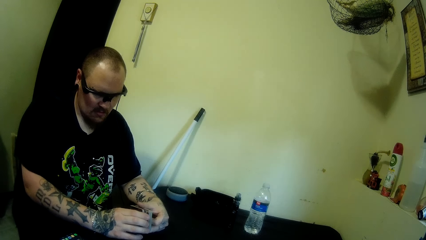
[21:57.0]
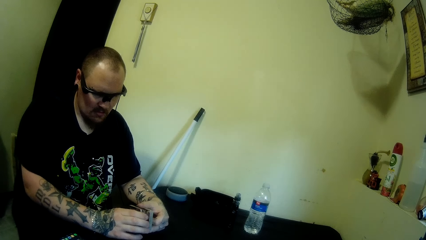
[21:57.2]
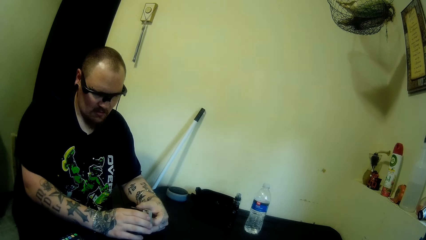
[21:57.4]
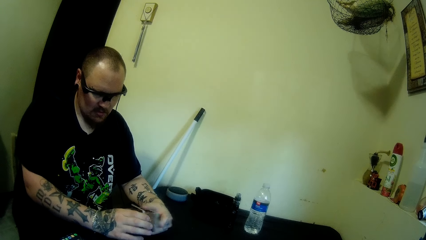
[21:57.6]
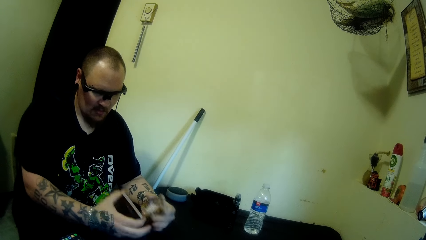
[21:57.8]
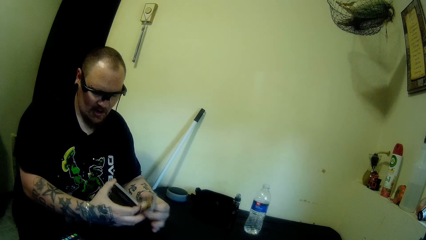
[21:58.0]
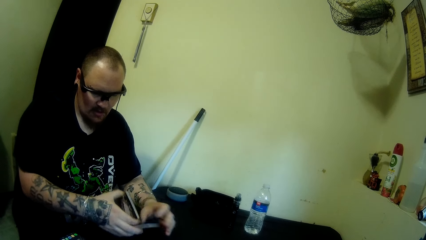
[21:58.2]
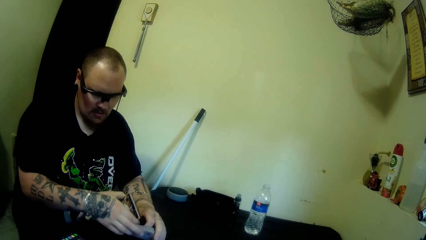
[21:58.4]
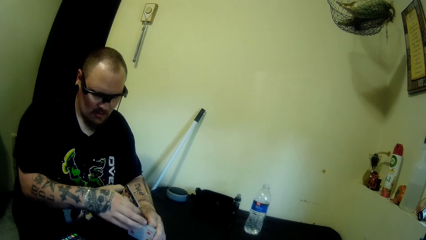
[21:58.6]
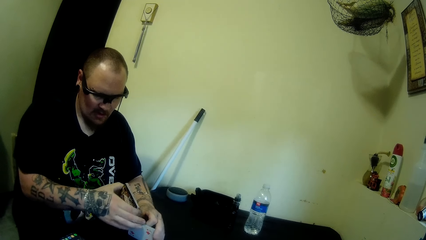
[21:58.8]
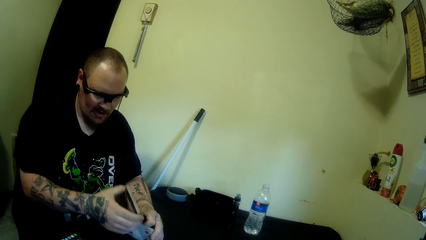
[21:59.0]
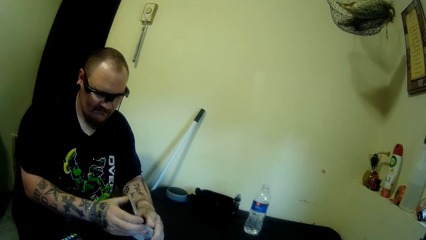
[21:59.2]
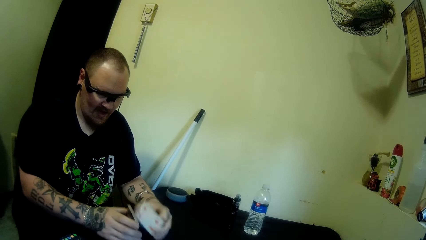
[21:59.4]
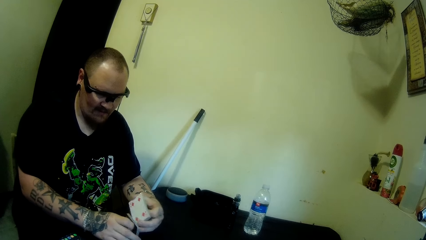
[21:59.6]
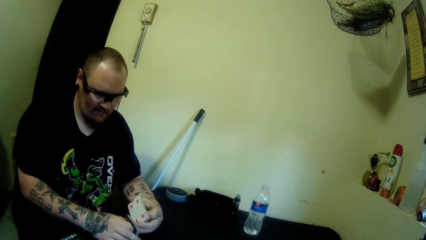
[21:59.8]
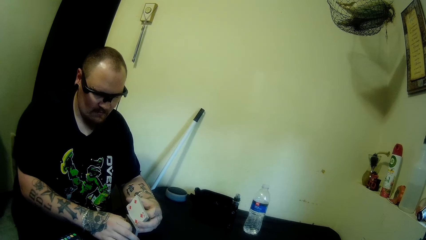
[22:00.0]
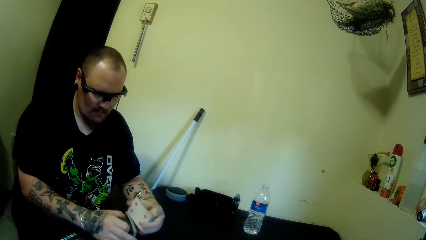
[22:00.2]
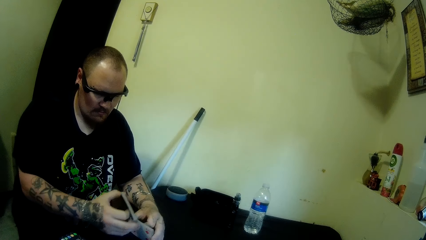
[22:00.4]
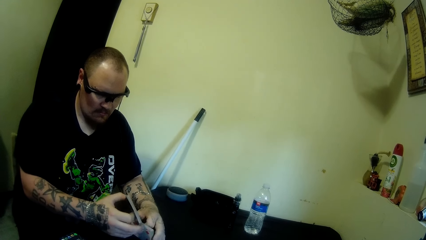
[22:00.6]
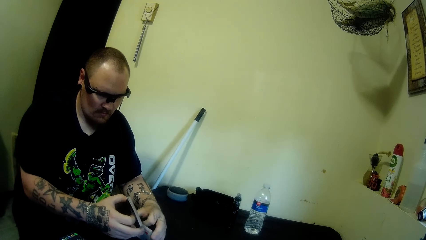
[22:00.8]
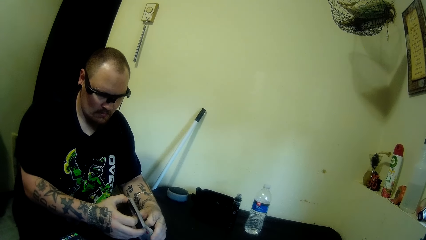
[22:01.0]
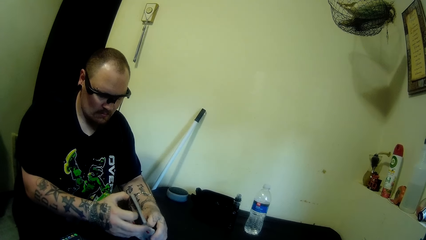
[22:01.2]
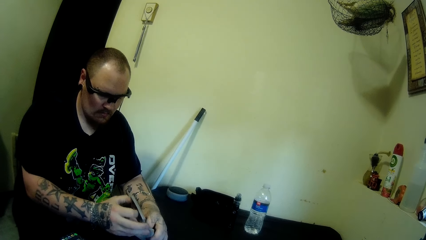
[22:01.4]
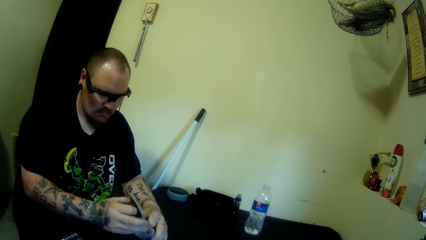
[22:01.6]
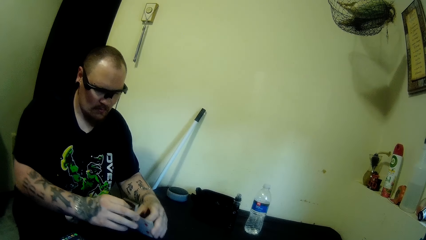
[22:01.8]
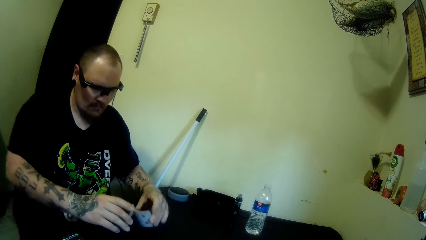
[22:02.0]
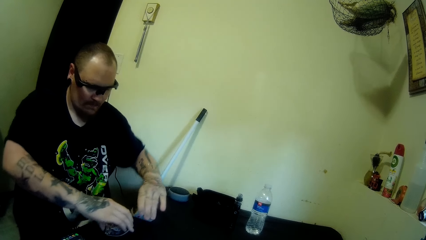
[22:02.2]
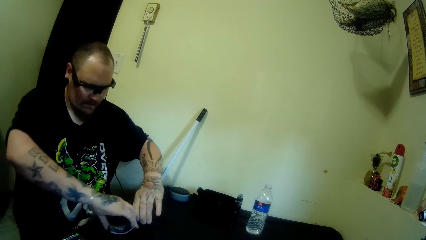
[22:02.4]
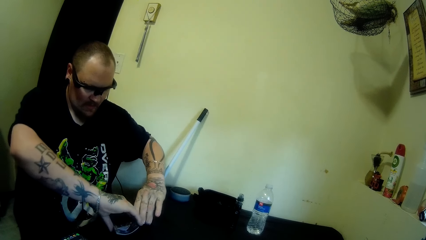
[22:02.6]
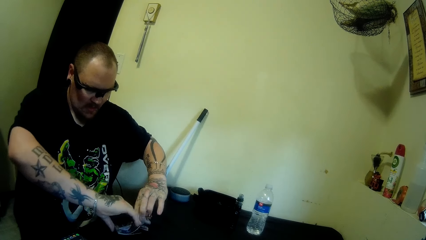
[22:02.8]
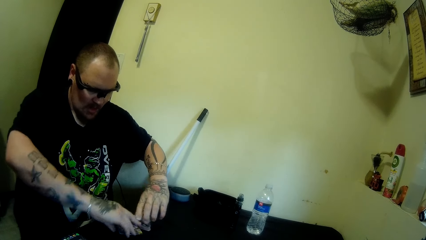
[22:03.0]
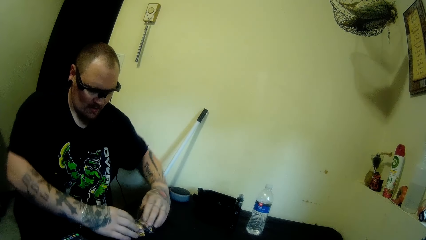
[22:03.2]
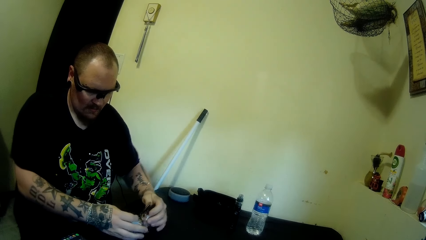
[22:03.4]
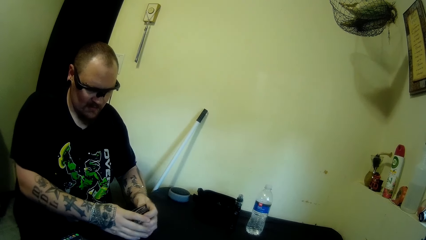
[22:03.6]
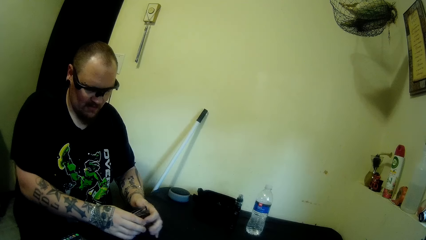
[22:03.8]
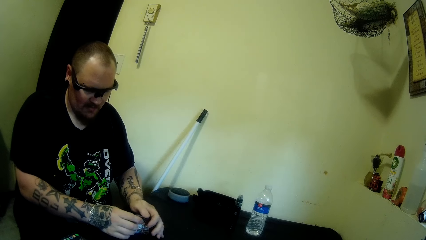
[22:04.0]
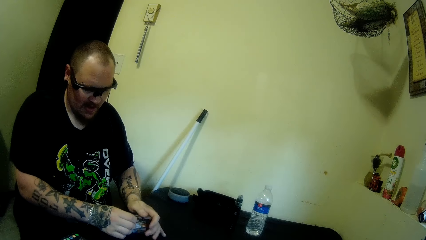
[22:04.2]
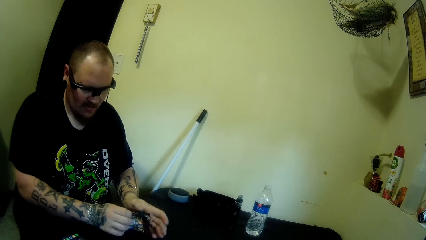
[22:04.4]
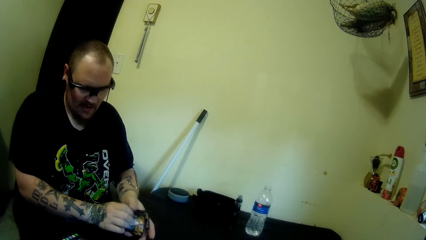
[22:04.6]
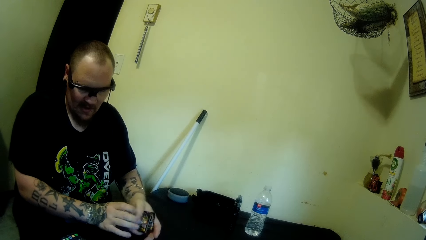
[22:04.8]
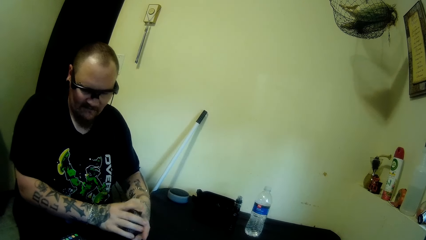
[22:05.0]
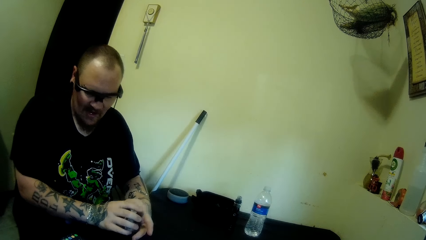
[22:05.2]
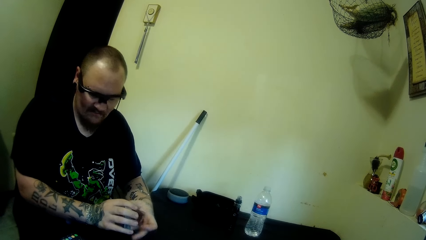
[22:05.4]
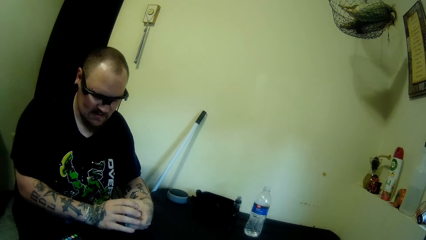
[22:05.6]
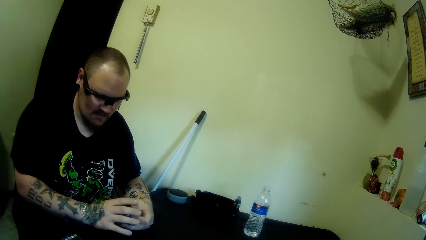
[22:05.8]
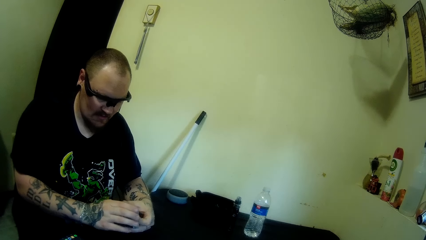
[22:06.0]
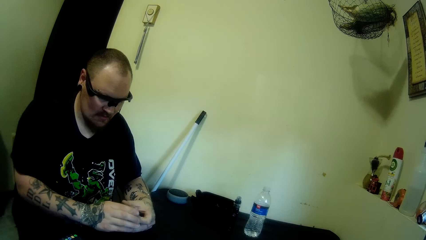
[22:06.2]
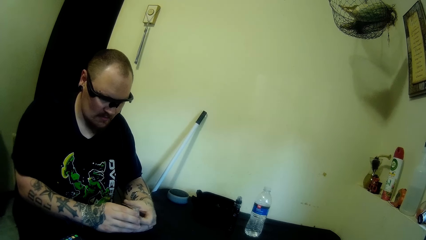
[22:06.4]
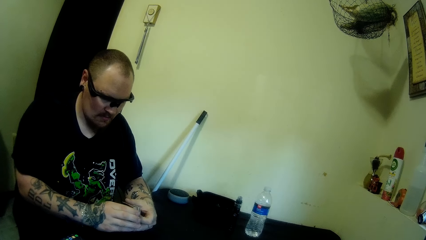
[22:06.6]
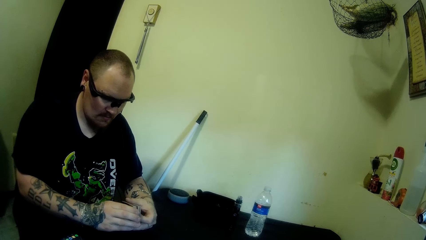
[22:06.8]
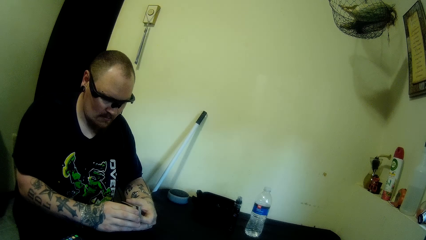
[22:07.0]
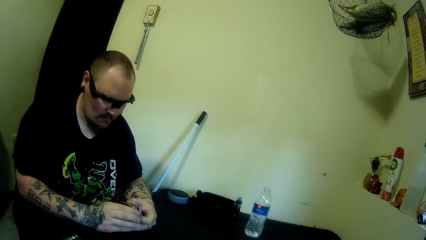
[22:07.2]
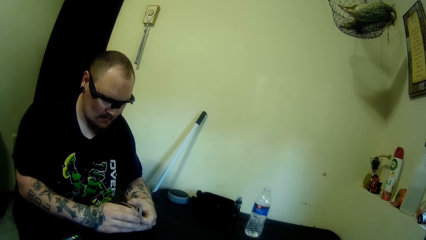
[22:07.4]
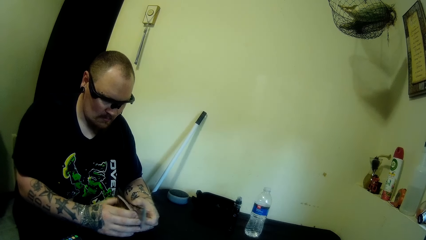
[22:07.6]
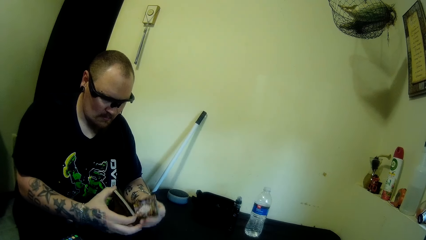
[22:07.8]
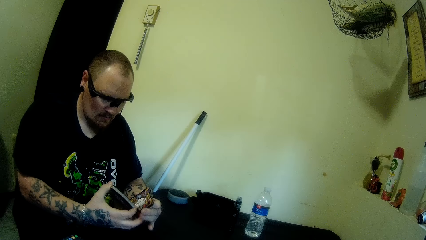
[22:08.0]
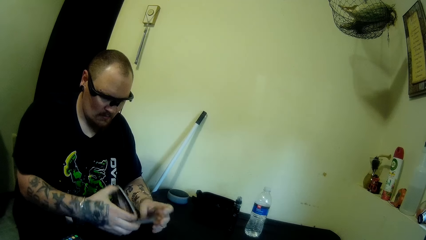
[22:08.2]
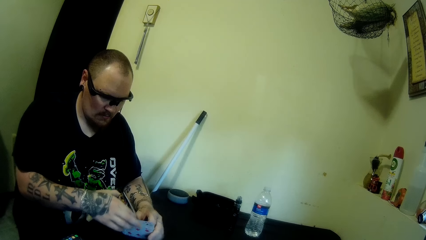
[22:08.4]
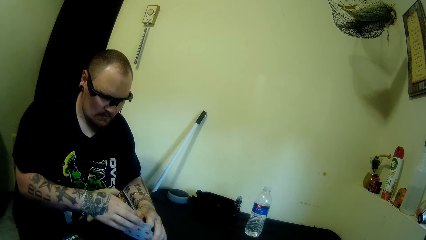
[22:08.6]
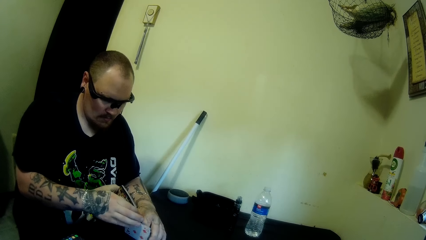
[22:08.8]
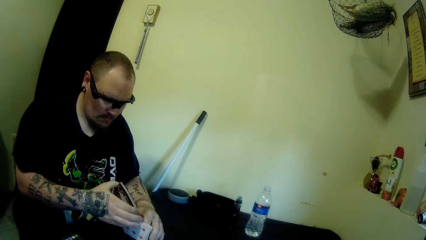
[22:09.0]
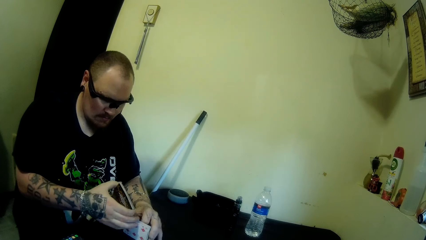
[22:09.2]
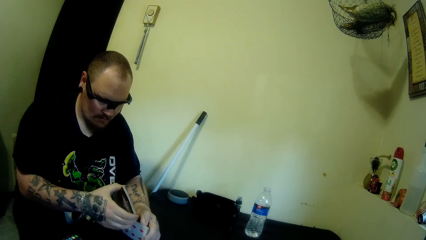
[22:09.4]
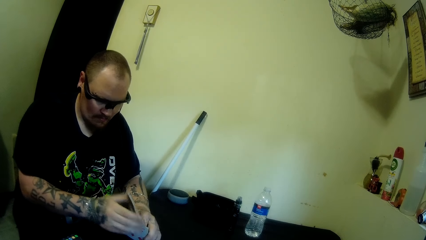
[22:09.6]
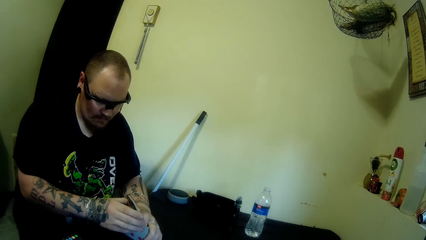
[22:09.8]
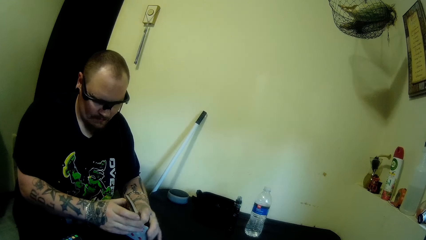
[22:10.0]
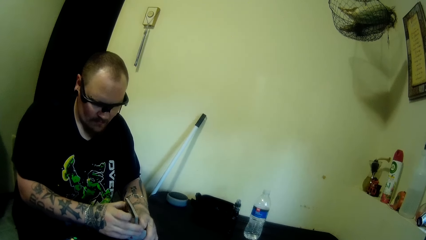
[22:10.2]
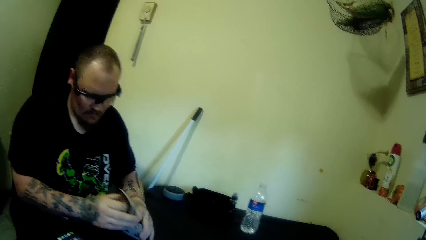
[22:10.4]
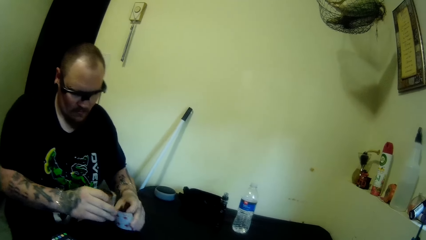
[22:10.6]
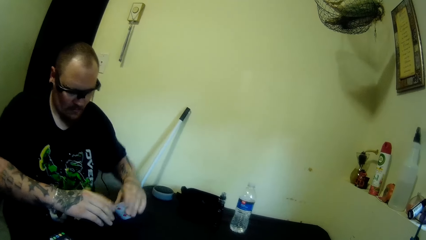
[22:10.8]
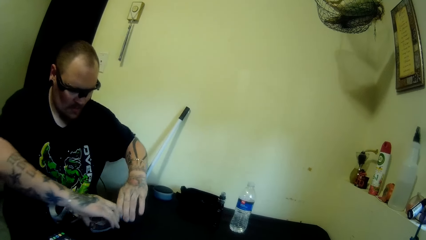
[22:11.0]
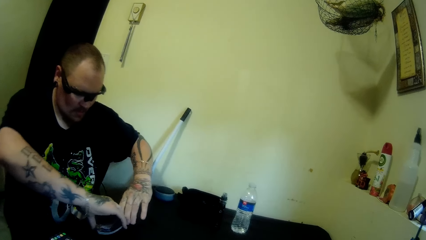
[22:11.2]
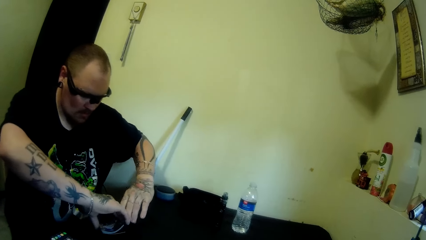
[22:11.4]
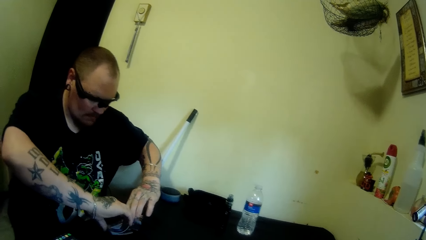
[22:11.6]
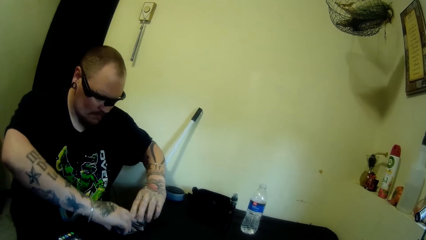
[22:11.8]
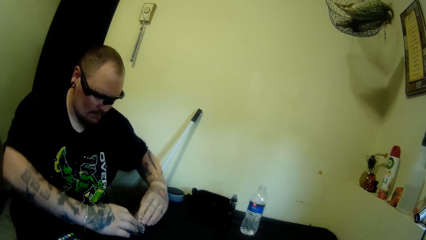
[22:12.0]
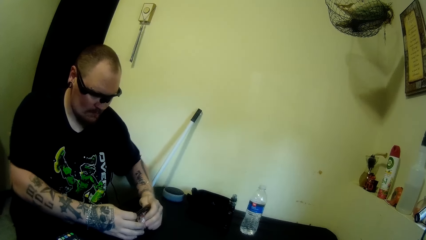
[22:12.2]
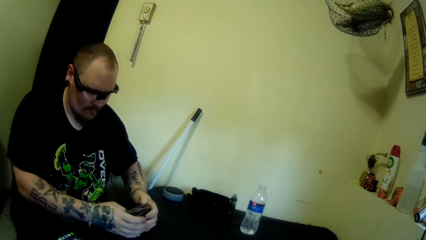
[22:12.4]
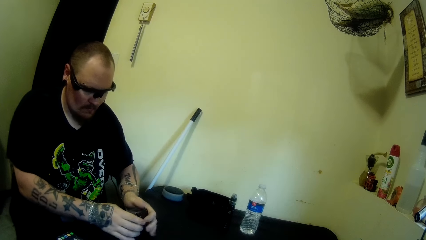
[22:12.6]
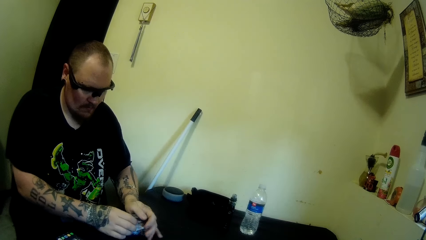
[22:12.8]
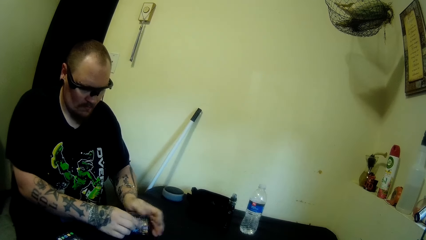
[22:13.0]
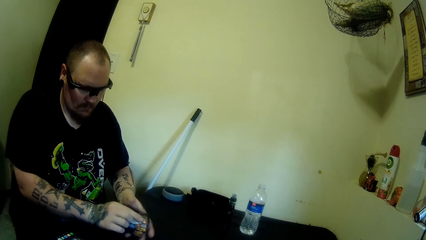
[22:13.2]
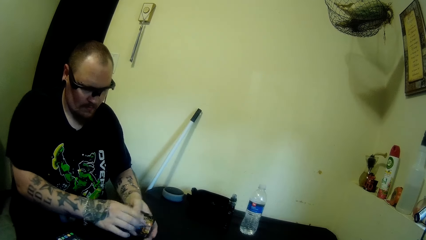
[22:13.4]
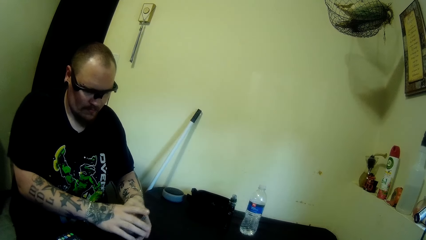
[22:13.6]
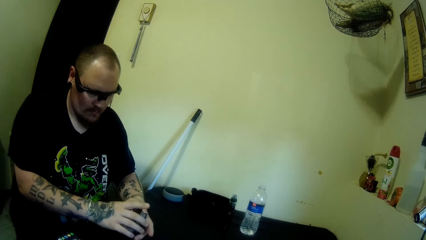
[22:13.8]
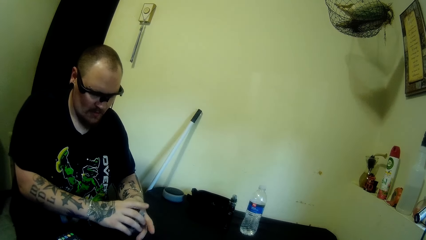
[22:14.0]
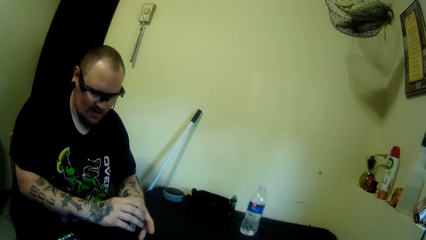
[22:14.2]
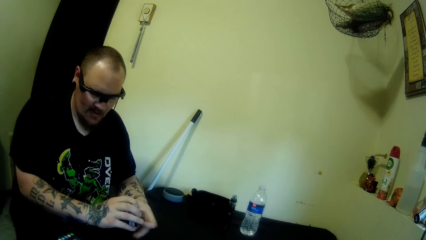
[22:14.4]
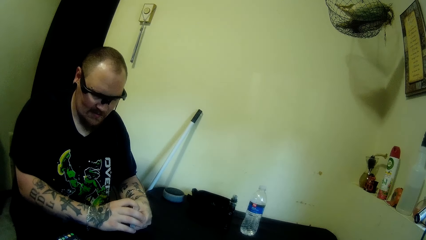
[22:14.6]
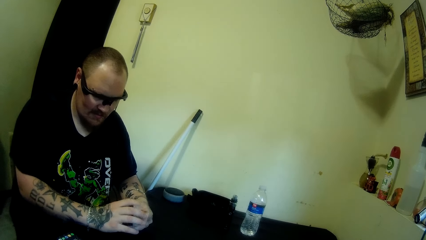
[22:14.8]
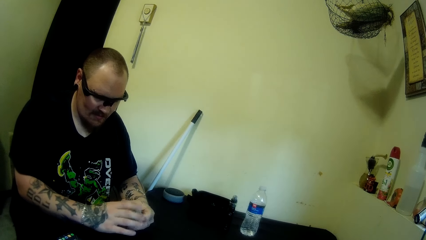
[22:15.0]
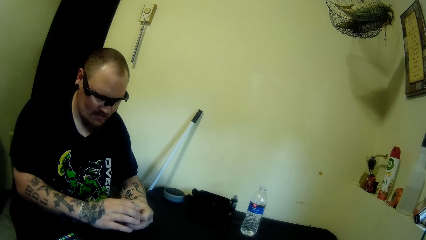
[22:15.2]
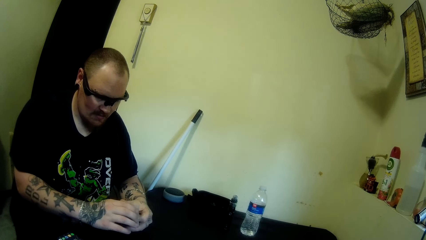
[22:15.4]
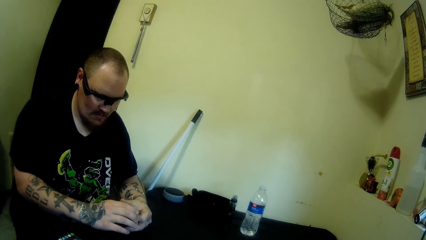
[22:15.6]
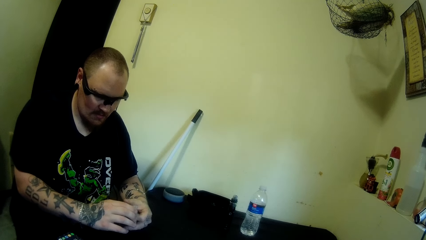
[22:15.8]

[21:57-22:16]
A man moves a hand on the playing cards, swings a hand, holds the playing card, swings a hand, holds the playing card, swings a hand, and holds the playing card. The man swings a hand, drops the playing card on the table, swings a hand, collects the playing card, and holds the playing card. The man swings a hand, holds the playing card, and moves a hand on the playing cards. The man swings a hand, drops the playing card on the table, swings a hand, collects the playing card, and holds the playing card.
